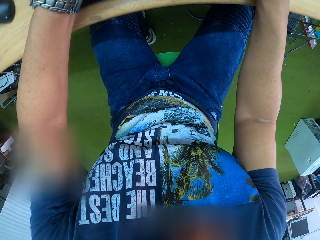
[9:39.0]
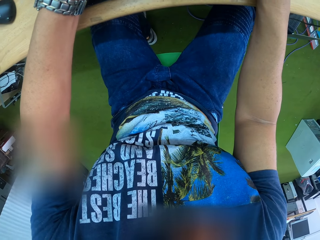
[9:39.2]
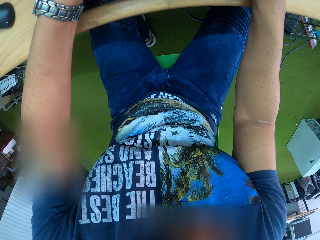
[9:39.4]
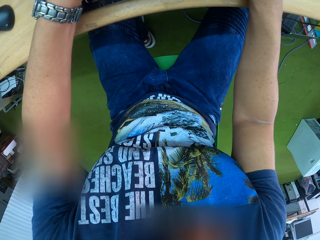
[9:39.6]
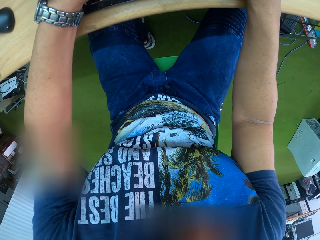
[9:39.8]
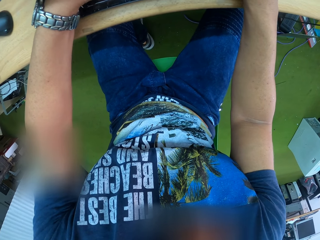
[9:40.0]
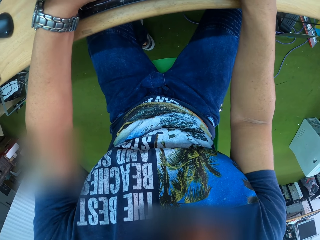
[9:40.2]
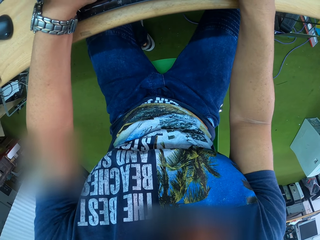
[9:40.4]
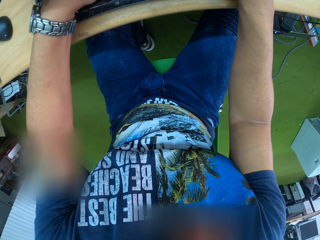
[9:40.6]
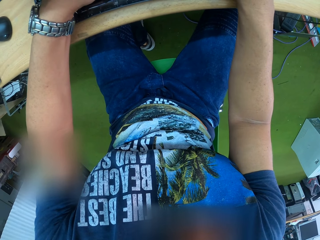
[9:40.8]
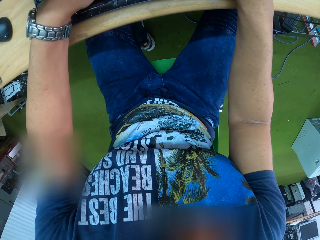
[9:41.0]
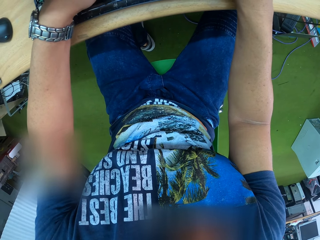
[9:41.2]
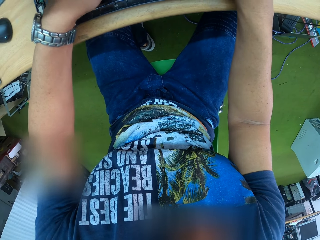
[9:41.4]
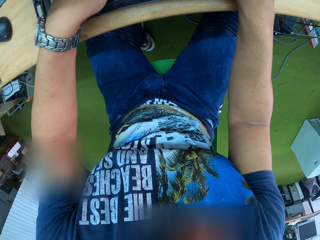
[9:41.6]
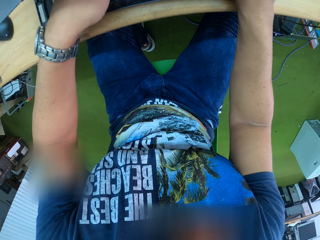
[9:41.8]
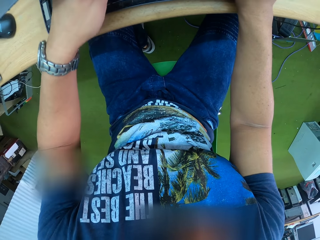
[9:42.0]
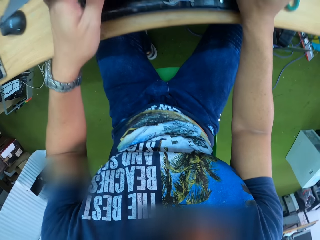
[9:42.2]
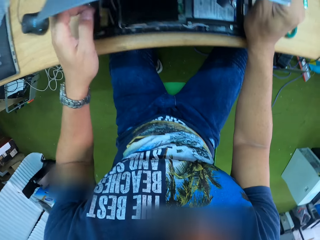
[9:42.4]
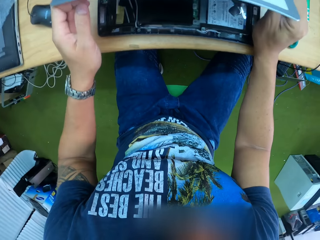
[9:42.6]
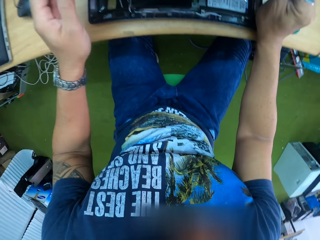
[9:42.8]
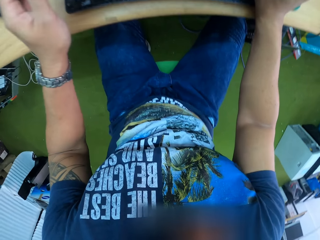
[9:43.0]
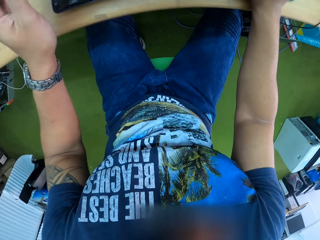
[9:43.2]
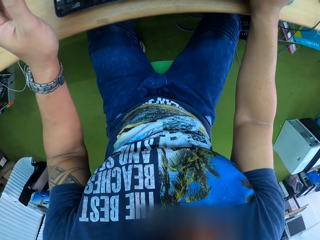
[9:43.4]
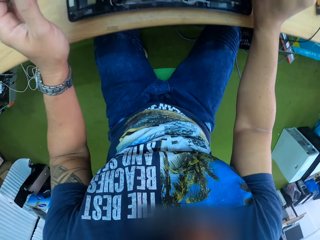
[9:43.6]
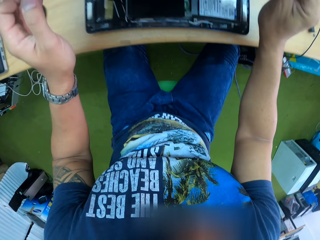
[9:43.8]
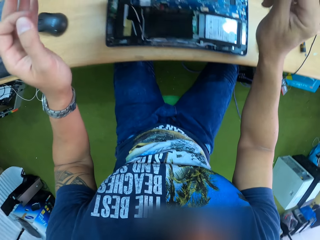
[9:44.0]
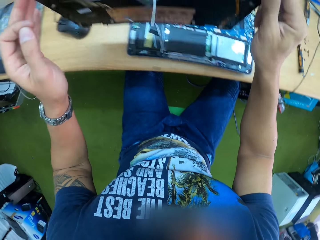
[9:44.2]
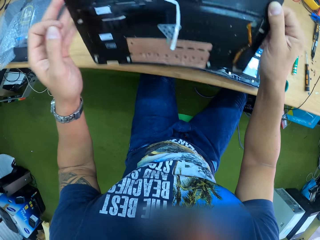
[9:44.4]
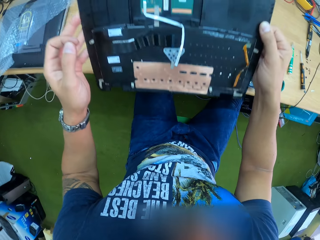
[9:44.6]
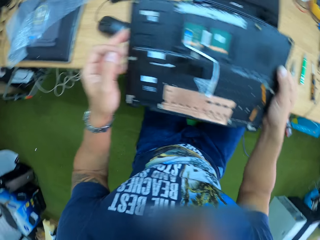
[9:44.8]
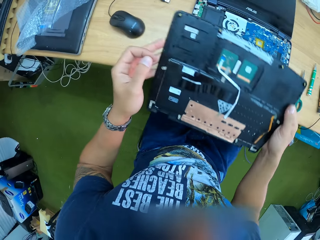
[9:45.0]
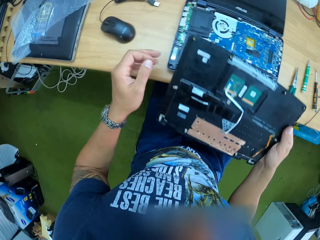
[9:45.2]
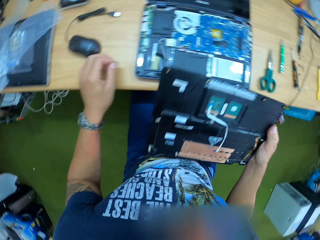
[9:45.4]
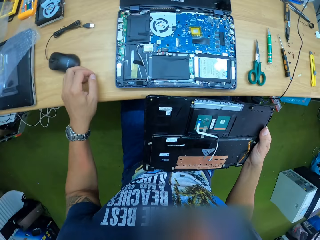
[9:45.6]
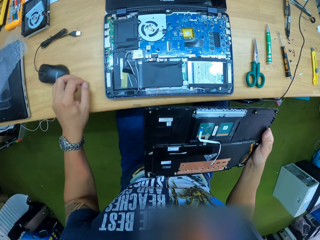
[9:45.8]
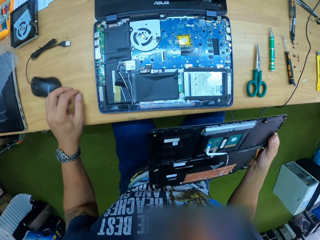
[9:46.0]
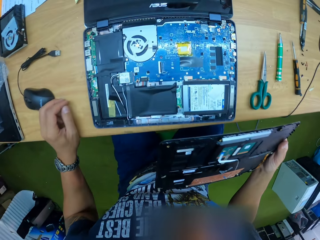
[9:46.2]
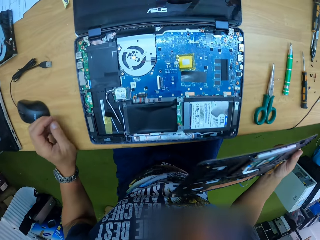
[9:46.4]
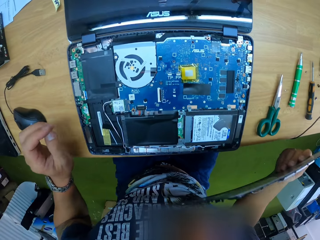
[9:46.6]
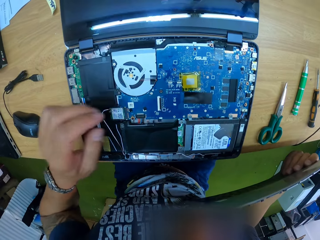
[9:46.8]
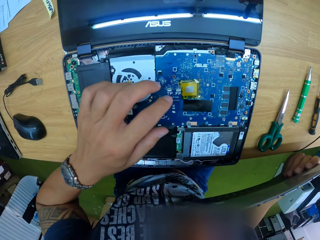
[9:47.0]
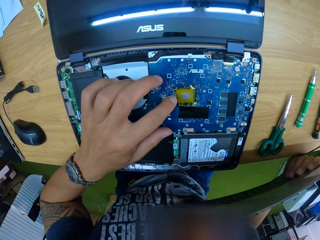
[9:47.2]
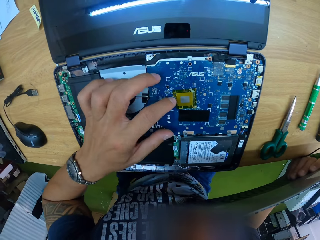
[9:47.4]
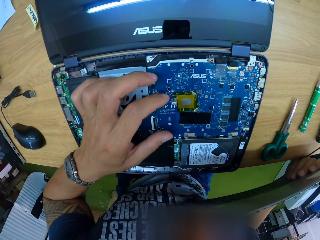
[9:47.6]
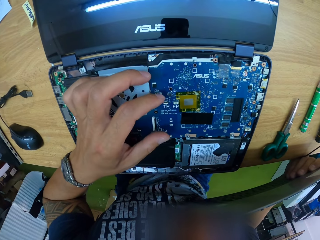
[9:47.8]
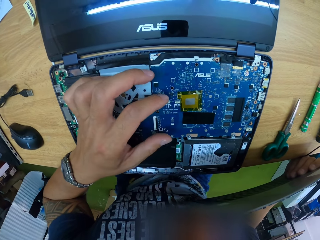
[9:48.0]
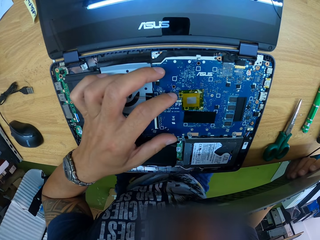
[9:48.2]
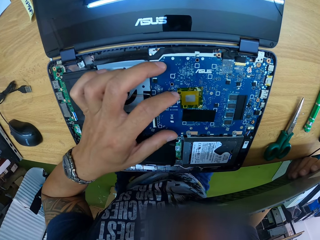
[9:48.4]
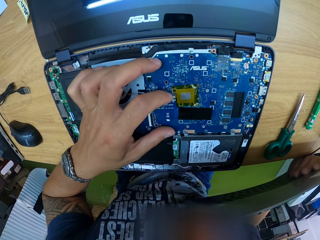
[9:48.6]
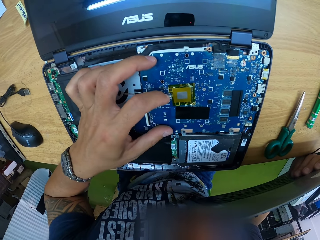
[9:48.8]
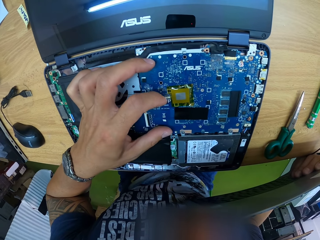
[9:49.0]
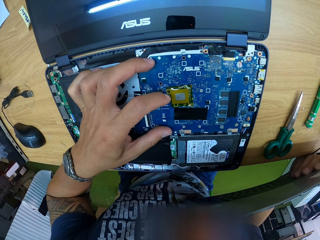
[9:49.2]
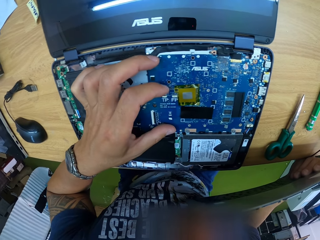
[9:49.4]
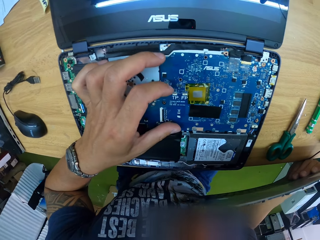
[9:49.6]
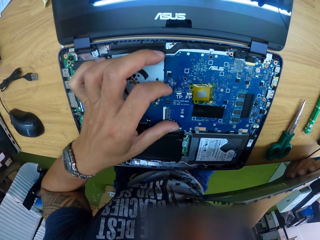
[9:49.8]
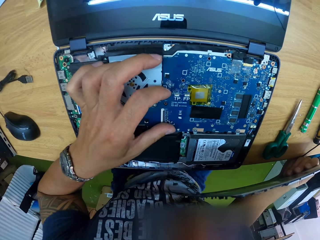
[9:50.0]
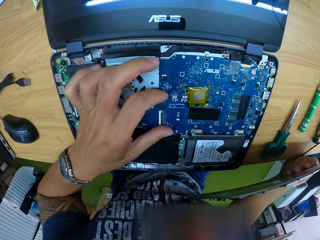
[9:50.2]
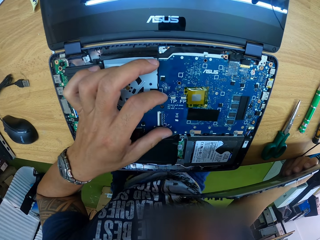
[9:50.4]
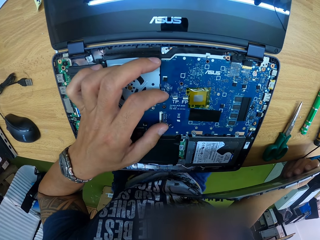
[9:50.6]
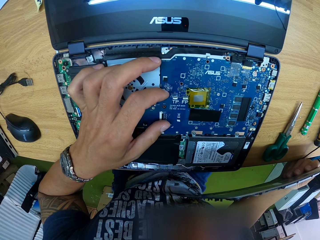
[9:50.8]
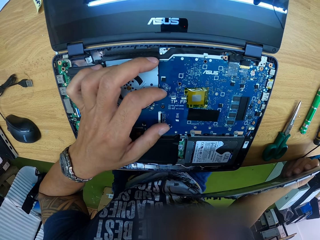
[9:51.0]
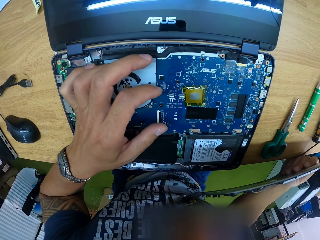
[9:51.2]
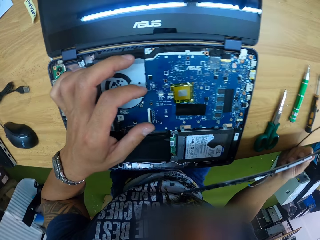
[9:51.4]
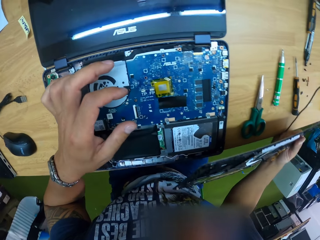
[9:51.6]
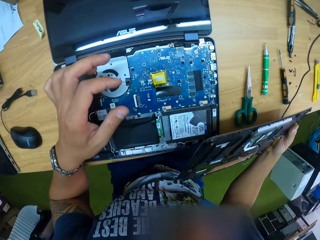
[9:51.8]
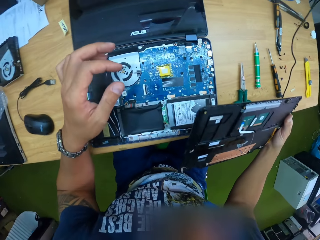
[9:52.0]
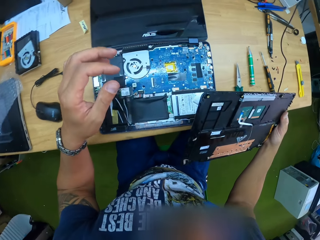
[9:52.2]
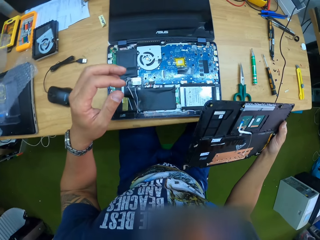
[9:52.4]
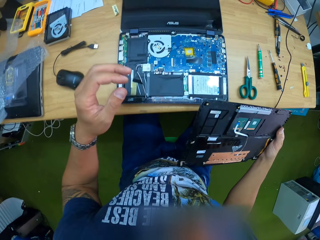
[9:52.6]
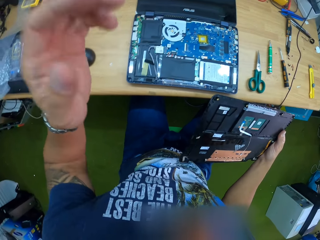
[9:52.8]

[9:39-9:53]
The camera wearer puts his hand under the laptop keyboard. He turns over the laptop keyboard. He holds the laptop keyboard with his right hand. He looks at the motherboard. He touches the laptop motherboard with his left hand. He looks at the motherboard.

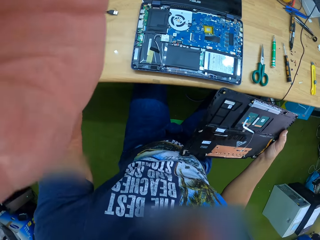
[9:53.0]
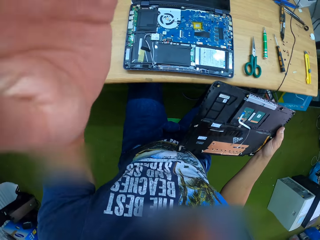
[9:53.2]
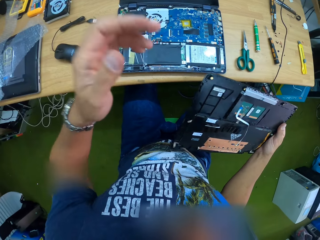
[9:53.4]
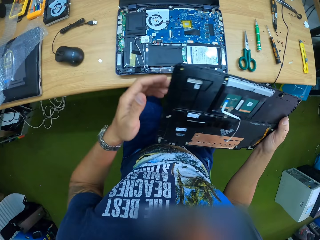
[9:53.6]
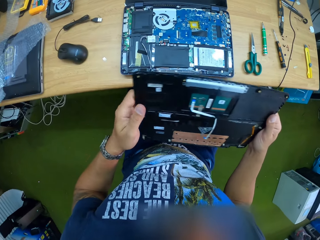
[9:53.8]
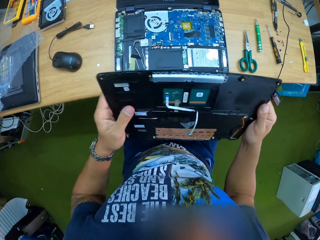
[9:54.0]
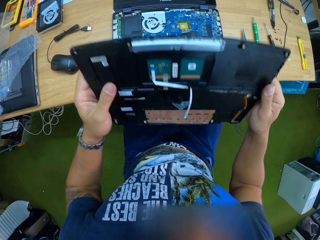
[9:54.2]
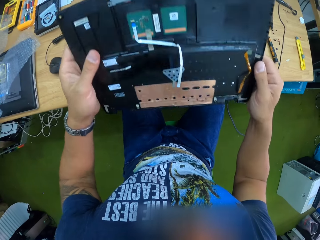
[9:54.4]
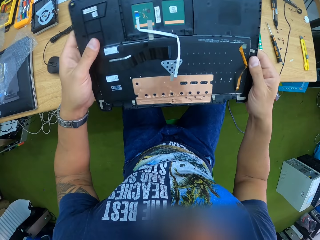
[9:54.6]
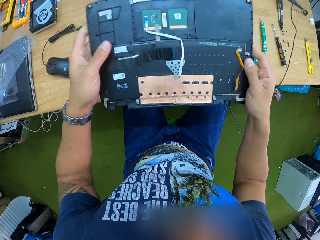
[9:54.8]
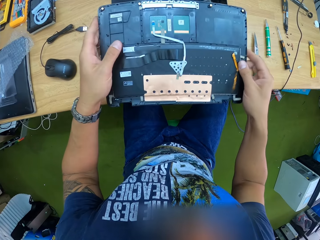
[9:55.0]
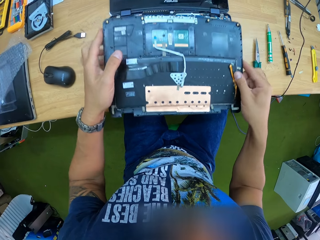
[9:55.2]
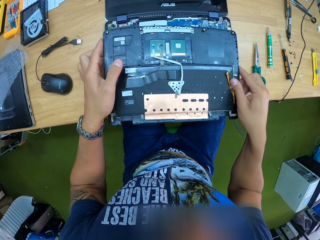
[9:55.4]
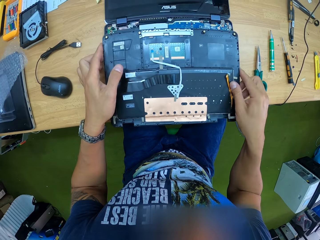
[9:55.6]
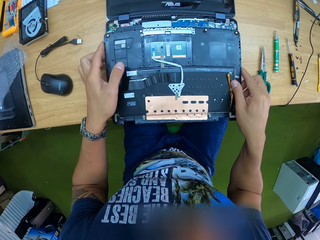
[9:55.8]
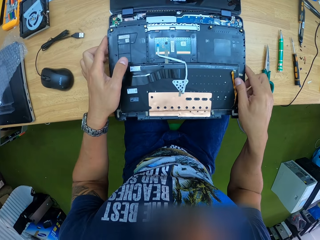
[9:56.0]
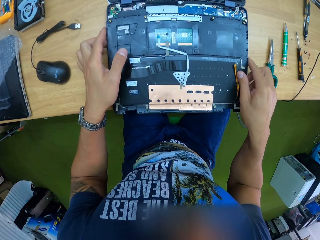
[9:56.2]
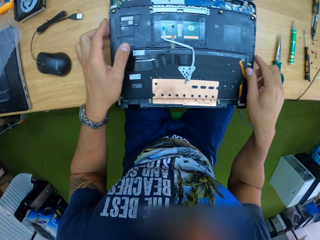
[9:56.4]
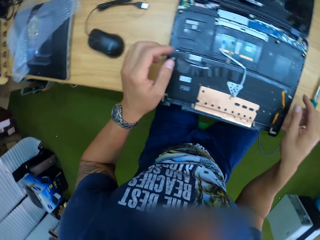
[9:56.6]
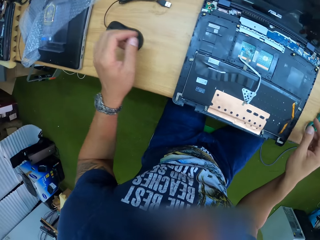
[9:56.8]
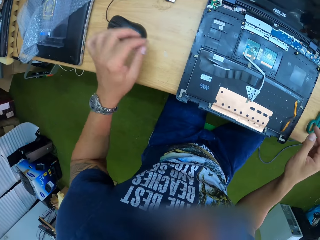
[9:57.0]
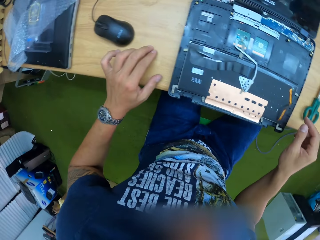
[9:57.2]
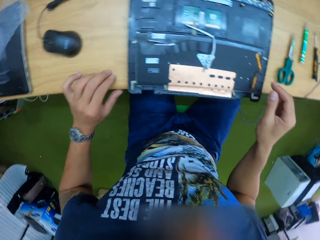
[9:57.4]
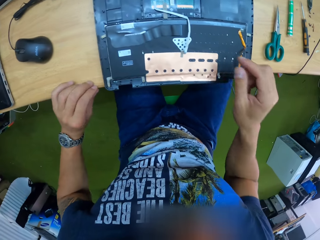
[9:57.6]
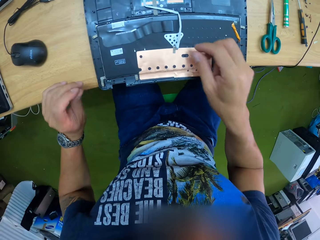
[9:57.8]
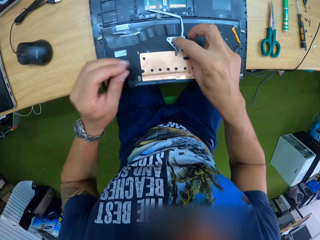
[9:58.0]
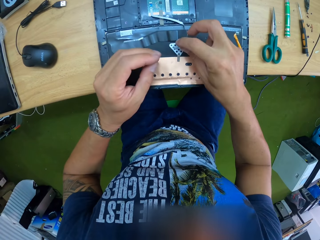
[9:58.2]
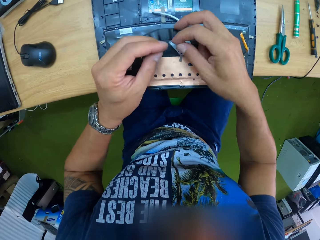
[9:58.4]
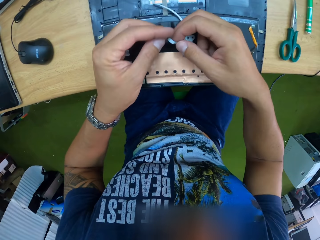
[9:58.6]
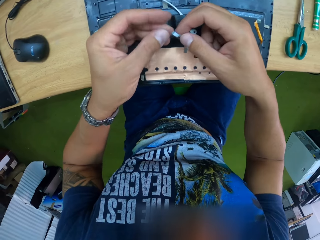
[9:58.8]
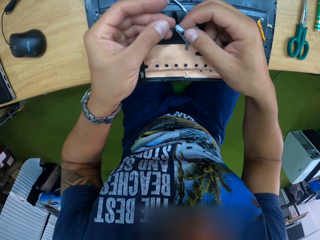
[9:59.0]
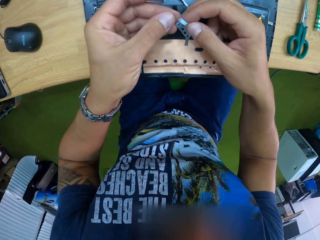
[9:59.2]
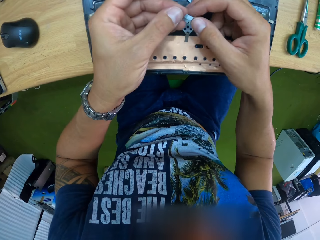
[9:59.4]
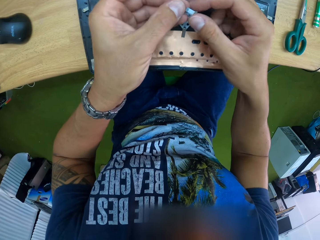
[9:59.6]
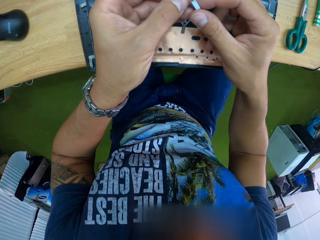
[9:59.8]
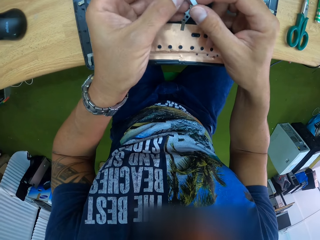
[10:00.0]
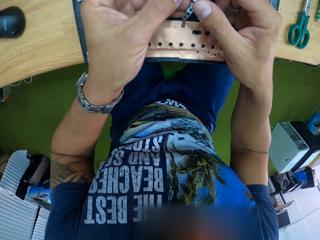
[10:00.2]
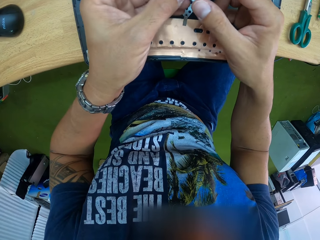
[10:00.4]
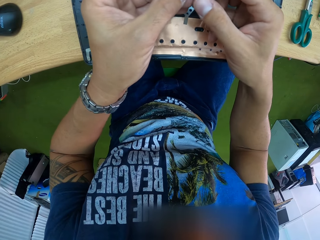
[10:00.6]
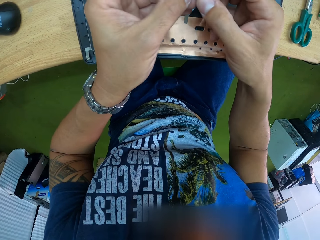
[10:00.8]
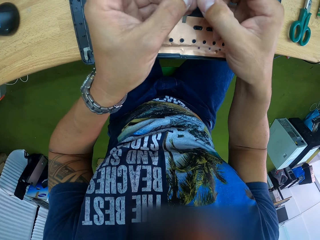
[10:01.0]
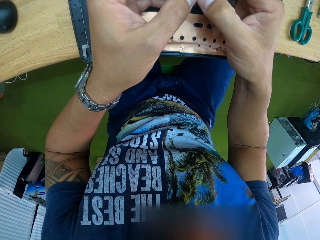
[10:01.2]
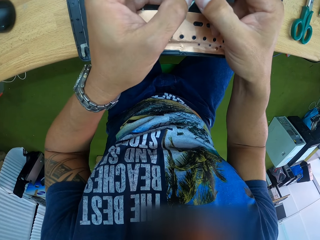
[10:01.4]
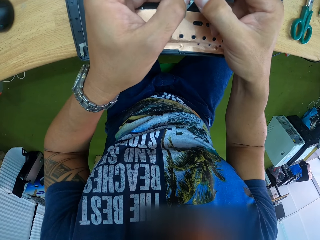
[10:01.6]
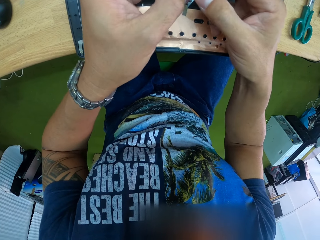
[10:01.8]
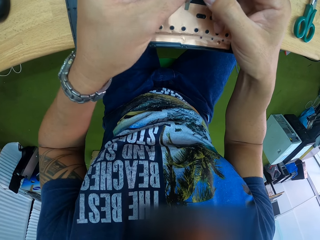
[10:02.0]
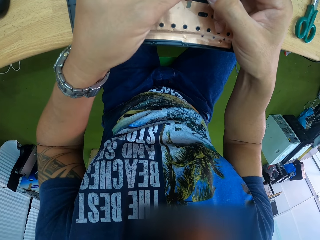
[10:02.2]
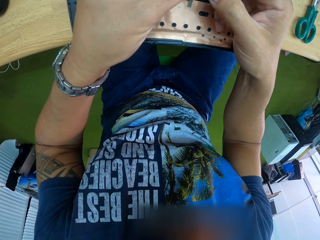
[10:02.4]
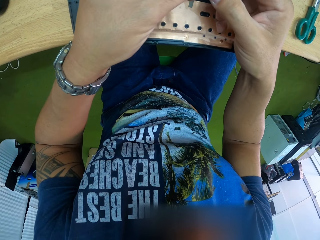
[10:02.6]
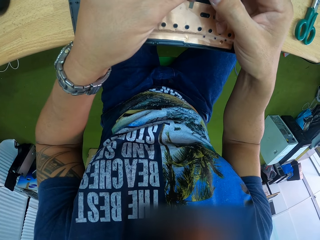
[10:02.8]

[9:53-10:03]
The camera wearer lifts his hand. He puts down his hand. He places the laptop keyboard on the laptop on the table with both hands. He holds the keyboard with both hands. He holds a cable on the laptop keyboard with his right hand. He opens the cable on the laptop keyboard with both hands.
